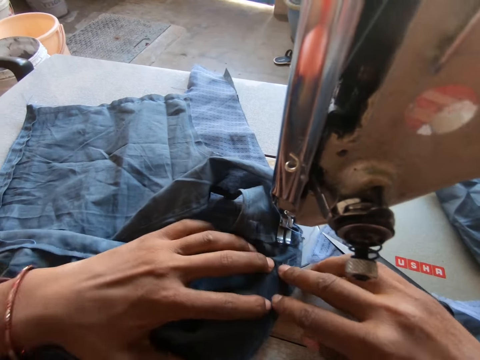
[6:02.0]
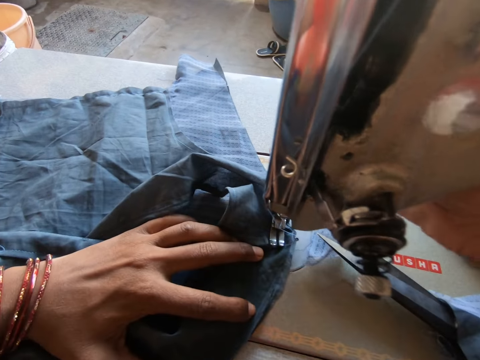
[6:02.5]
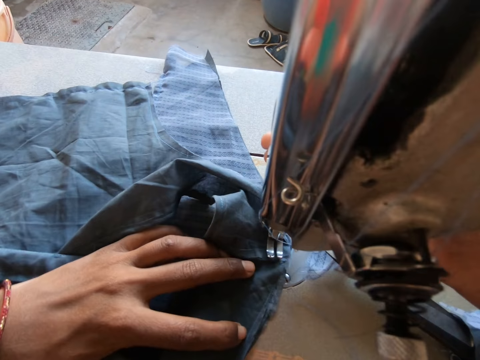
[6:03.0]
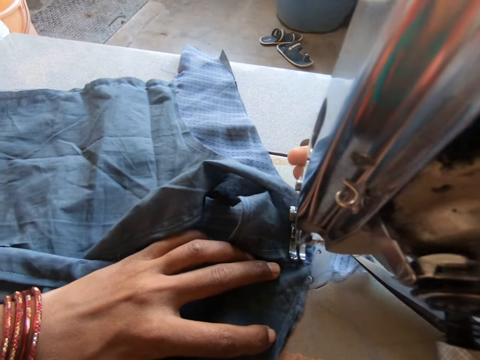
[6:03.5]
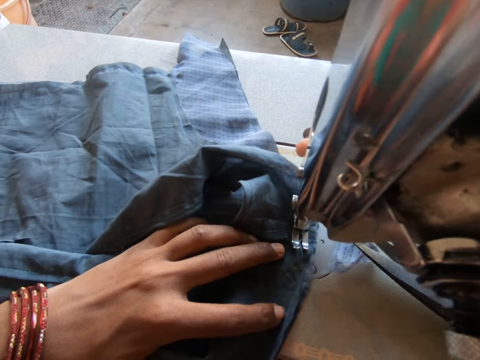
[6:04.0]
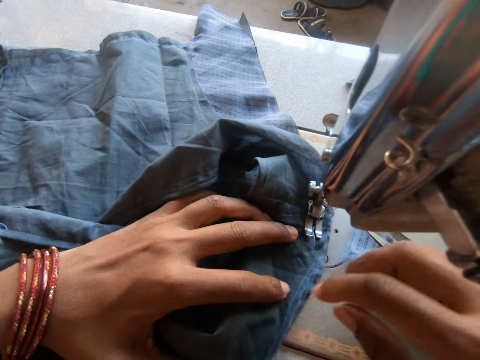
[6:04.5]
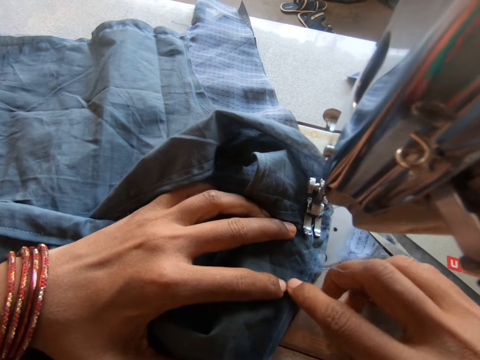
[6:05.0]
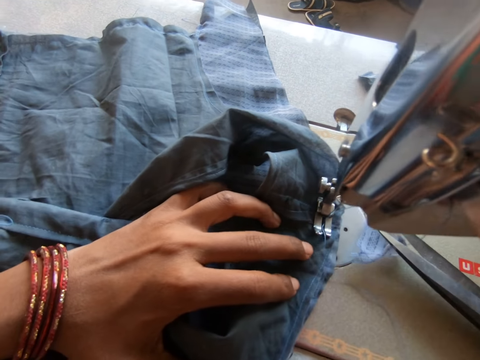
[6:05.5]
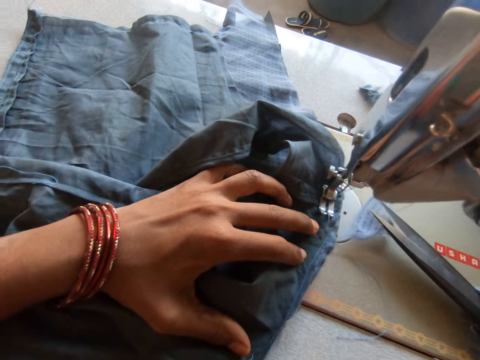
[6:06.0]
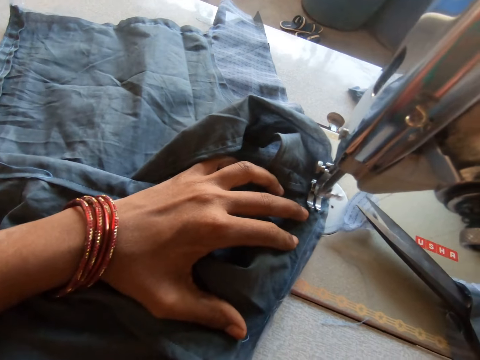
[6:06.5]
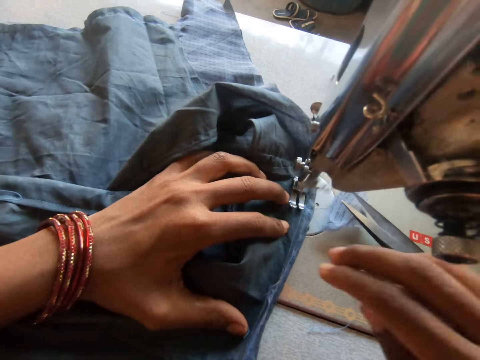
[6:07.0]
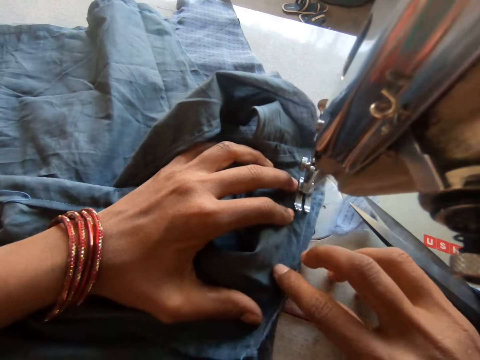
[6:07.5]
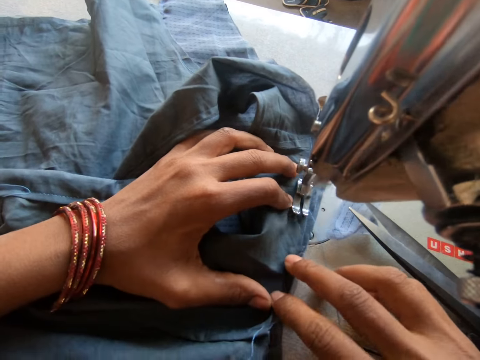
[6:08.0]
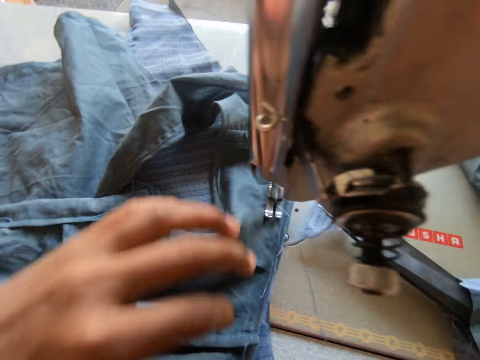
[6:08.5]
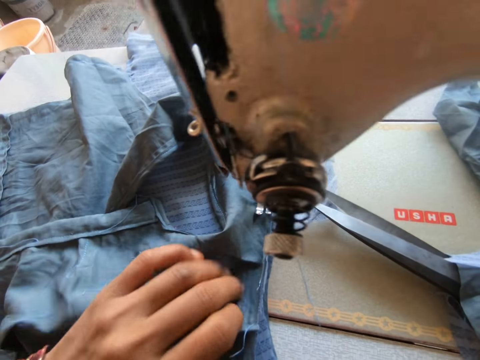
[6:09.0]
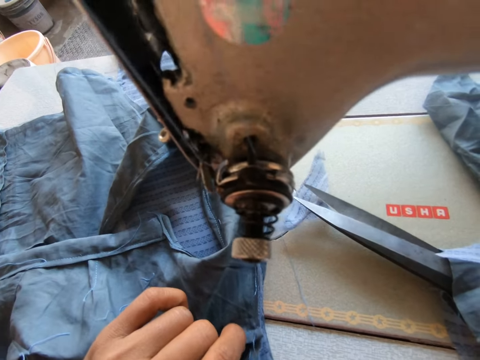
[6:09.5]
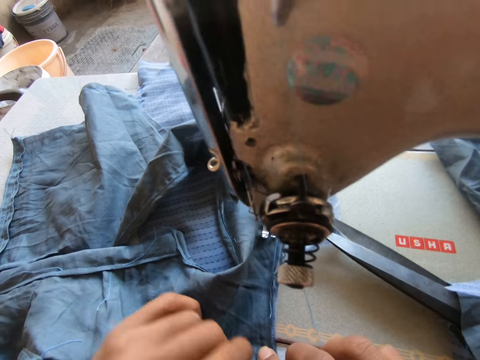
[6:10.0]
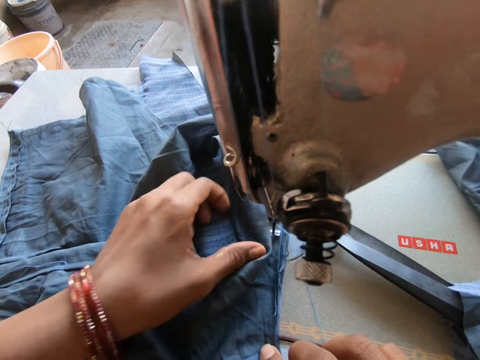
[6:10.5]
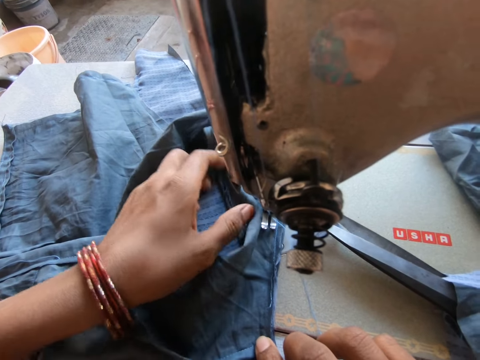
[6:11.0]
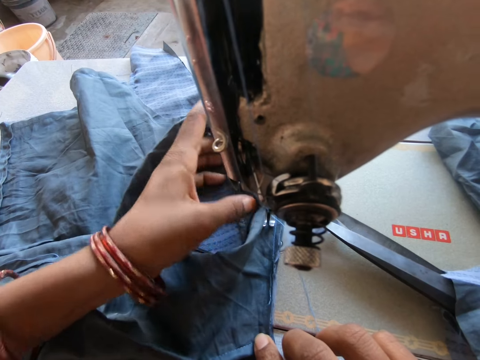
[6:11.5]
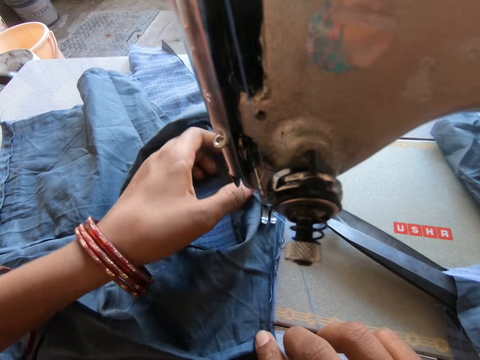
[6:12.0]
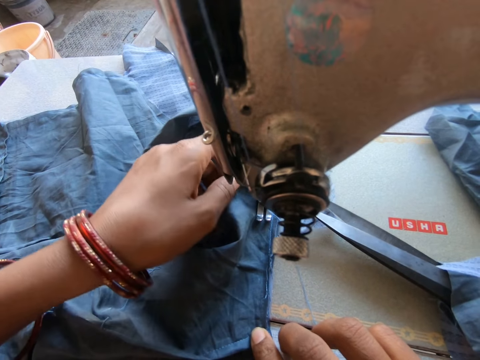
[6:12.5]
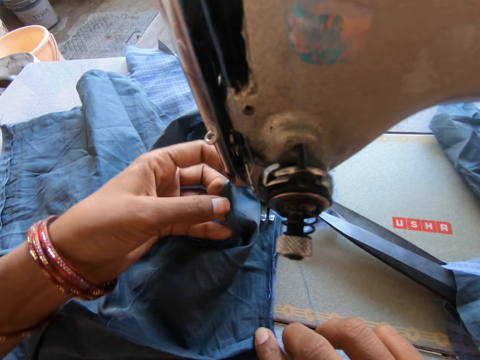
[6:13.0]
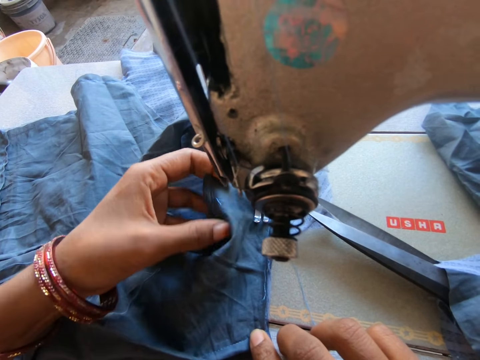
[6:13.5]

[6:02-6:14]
The camera wearer adjusts the needle clamp with her right hand. She operates the sewing machine with the right hand. She sews the piece of cloth with the sewing machine. She adjusts the piece of cloth on the sewing machine with her hands. She sews the piece of cloth with the sewing machine. She adjusts the piece of cloth on the sewing machine with her left hand.

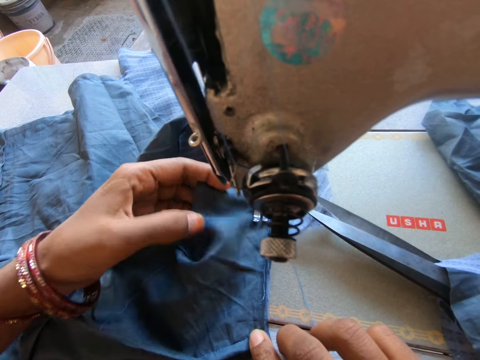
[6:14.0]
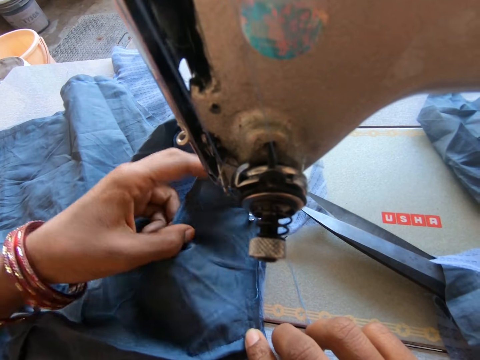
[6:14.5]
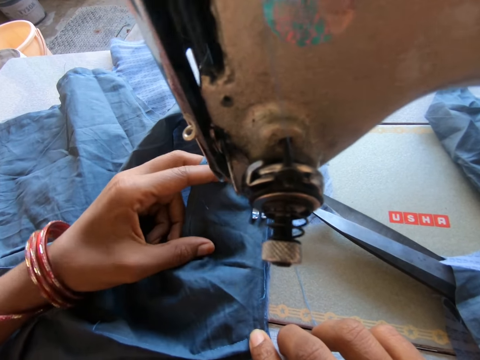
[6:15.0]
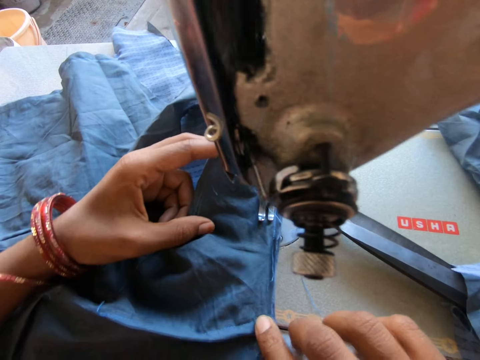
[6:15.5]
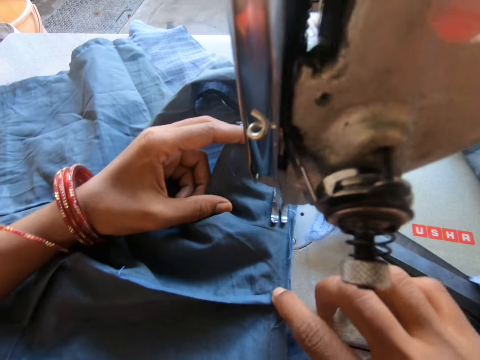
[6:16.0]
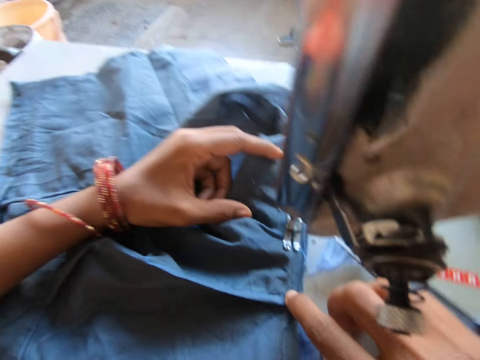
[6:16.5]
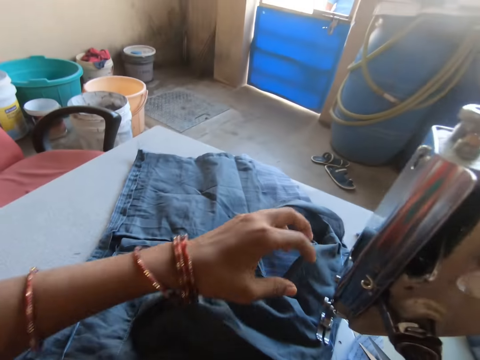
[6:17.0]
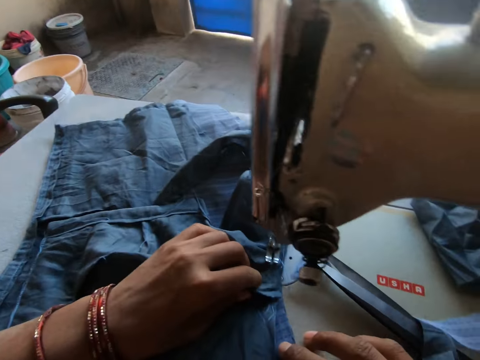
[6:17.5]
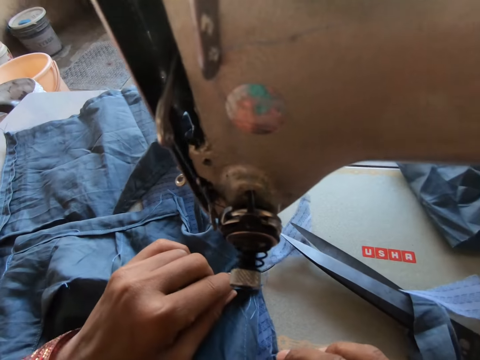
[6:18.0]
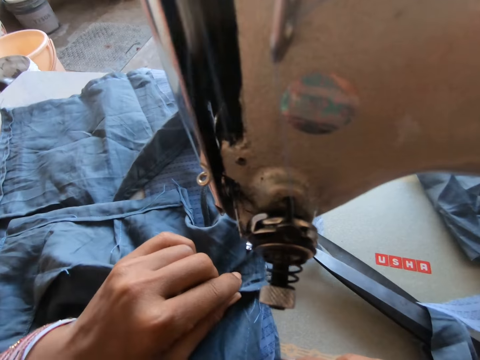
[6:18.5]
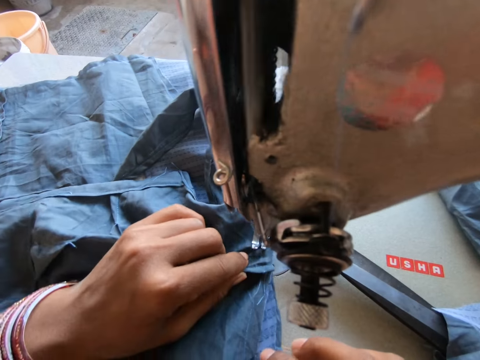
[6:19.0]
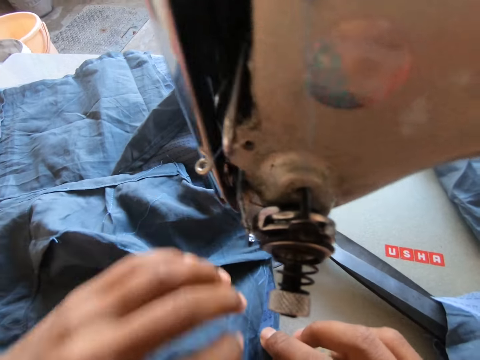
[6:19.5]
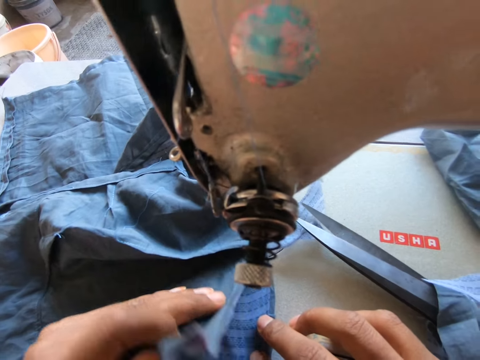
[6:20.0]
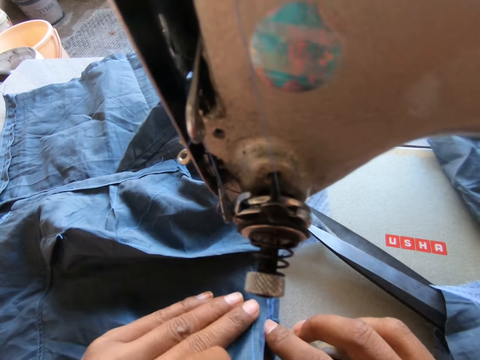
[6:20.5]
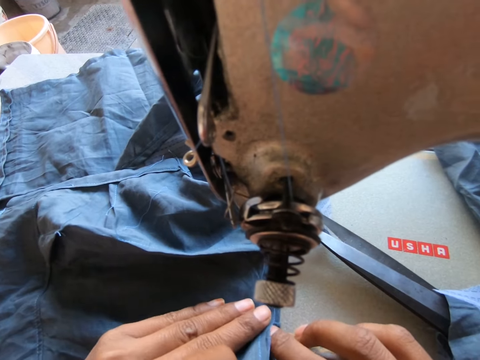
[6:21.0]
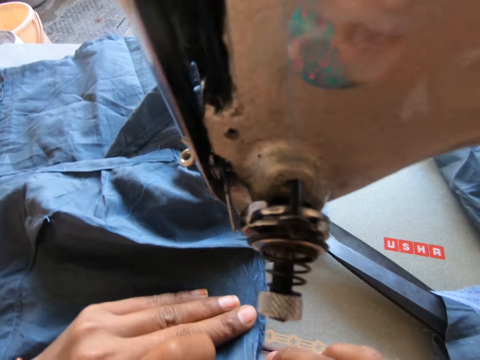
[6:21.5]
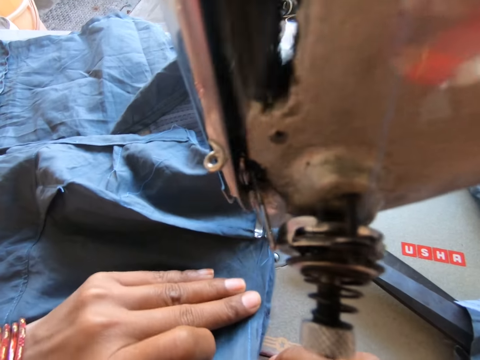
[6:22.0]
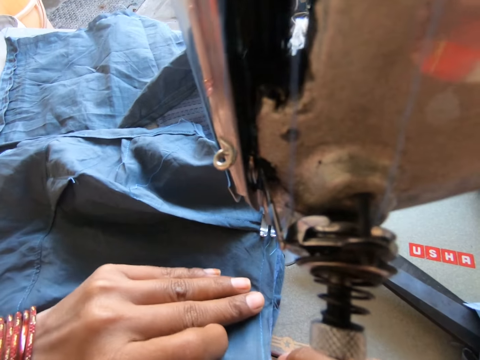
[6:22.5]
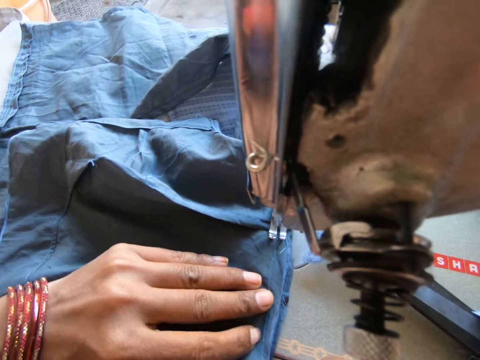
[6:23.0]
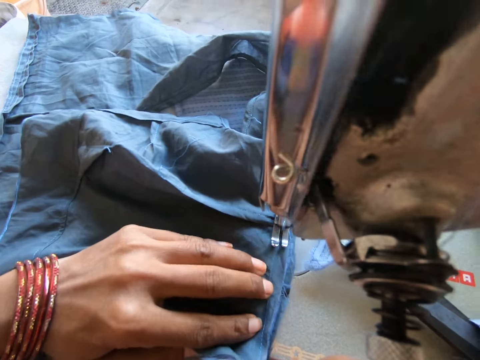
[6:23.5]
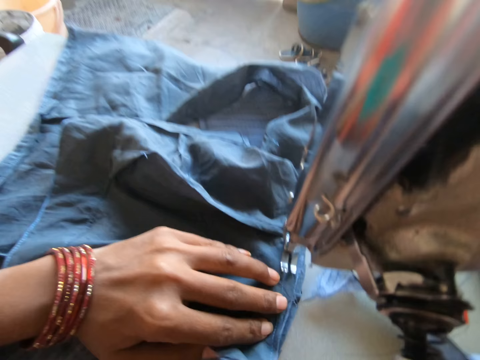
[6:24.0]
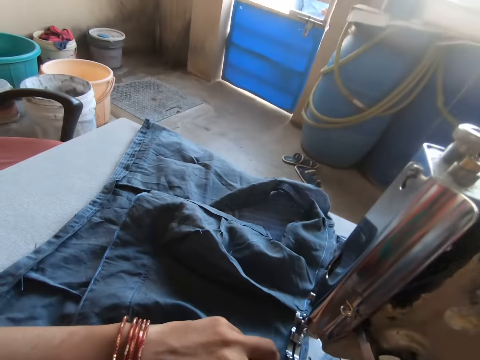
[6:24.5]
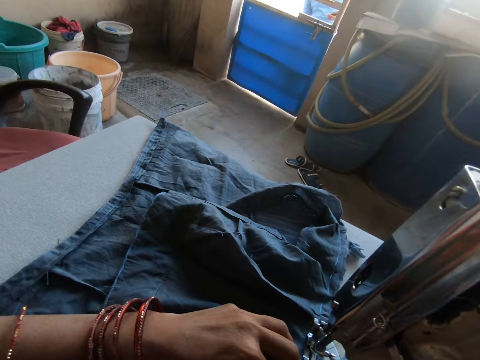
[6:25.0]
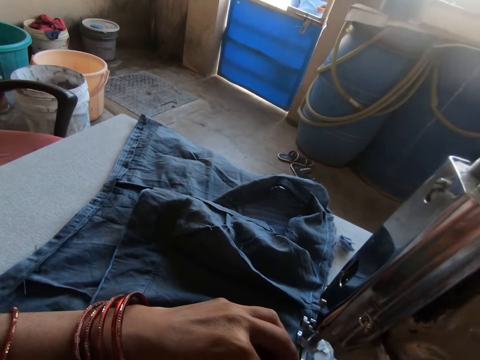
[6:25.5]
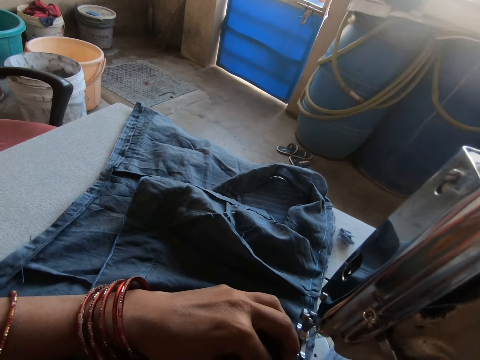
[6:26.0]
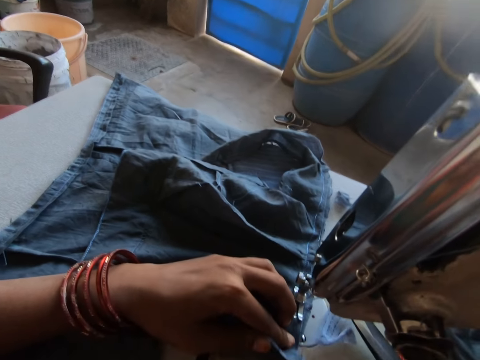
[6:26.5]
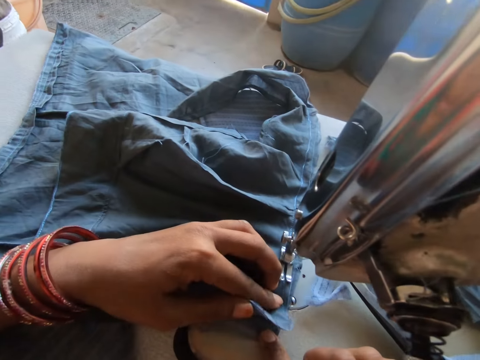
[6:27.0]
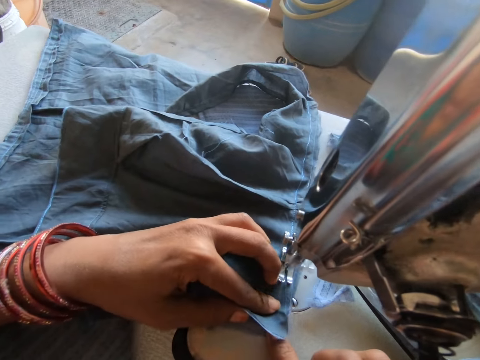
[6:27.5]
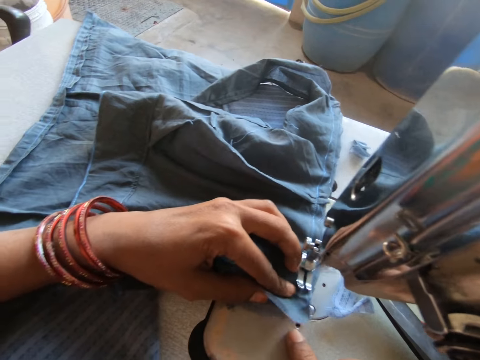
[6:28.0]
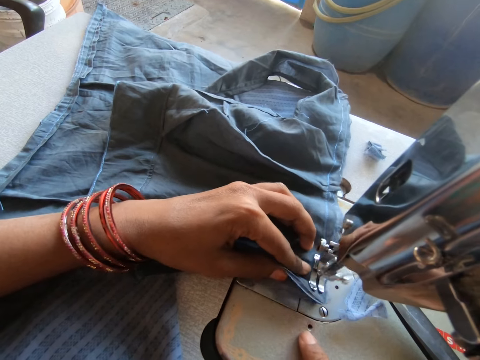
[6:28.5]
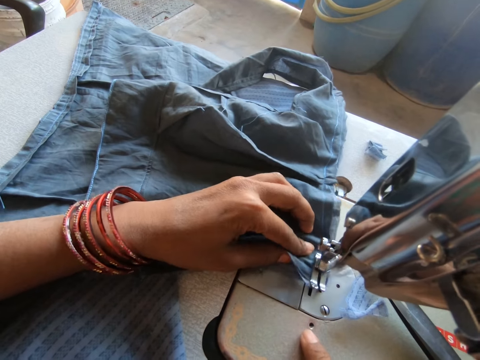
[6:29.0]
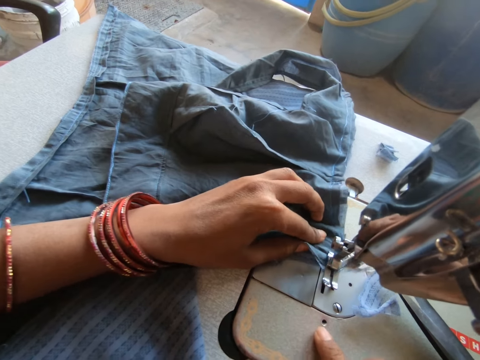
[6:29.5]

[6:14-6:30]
The camera wearer sews the piece of cloth with the sewing machine. She adjusts the piece of cloth on the sewing machine with her left hand. She sews the piece of cloth with the sewing machine. She adjusts the piece of cloth on the sewing machine with her left hand. She sews the piece of cloth with the sewing machine.
